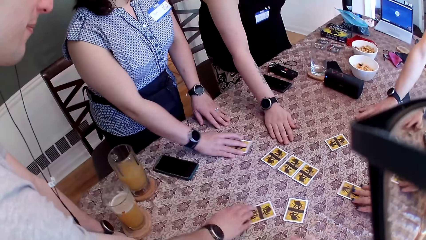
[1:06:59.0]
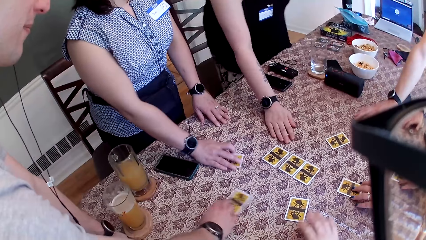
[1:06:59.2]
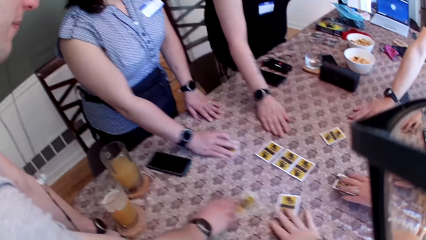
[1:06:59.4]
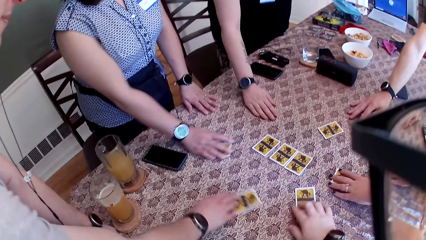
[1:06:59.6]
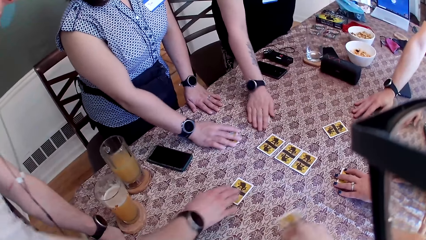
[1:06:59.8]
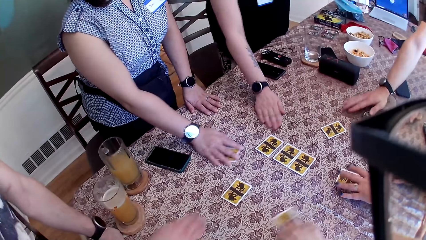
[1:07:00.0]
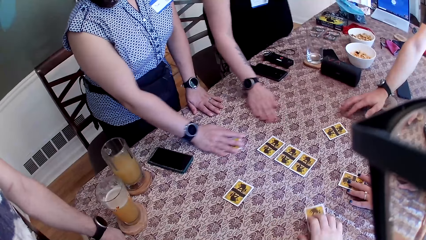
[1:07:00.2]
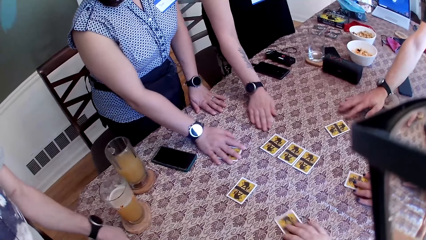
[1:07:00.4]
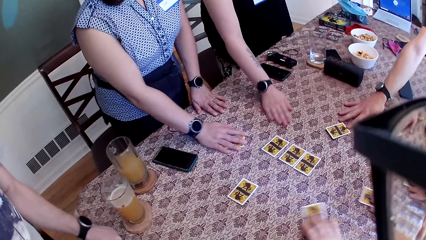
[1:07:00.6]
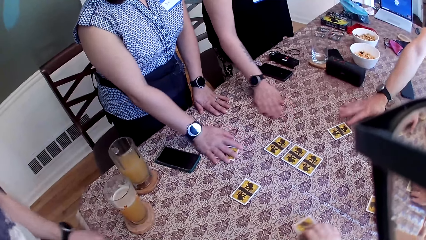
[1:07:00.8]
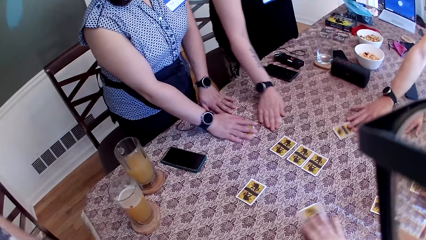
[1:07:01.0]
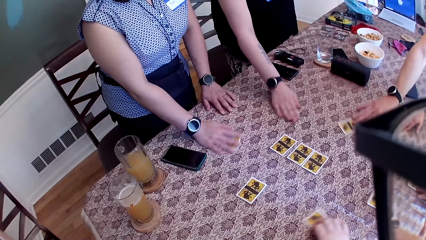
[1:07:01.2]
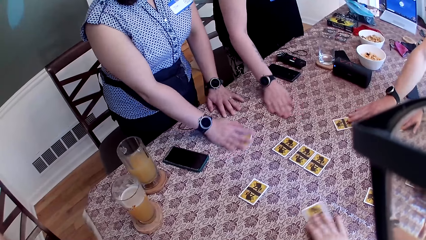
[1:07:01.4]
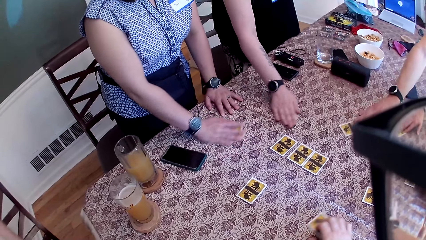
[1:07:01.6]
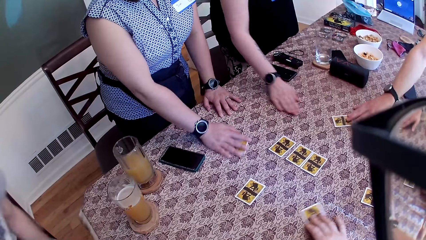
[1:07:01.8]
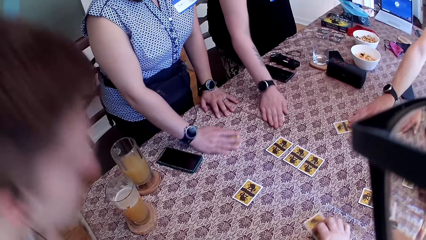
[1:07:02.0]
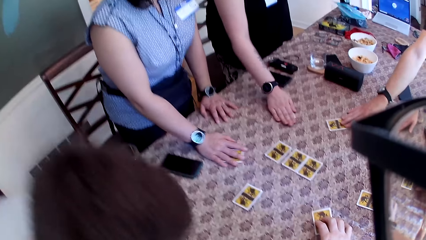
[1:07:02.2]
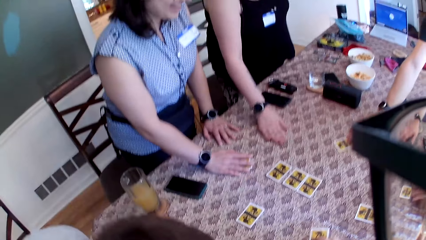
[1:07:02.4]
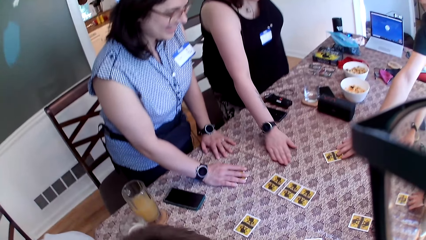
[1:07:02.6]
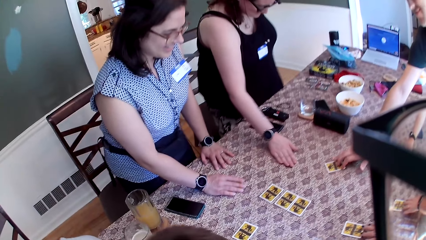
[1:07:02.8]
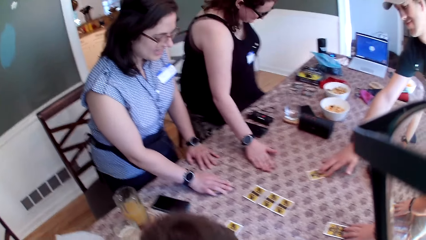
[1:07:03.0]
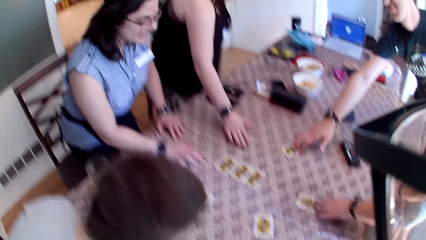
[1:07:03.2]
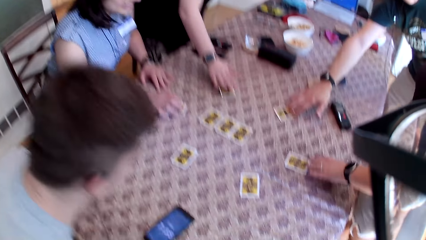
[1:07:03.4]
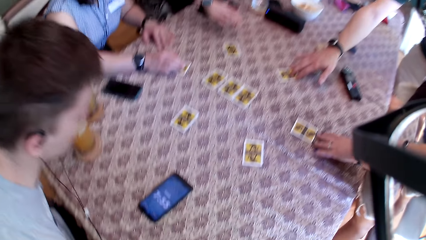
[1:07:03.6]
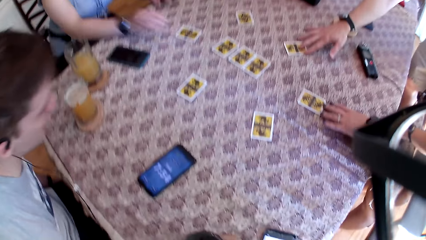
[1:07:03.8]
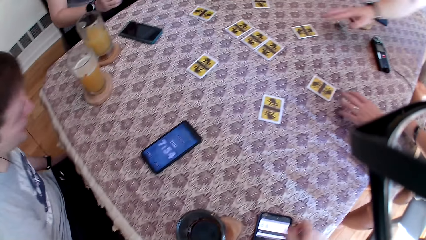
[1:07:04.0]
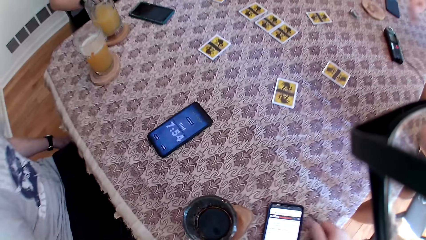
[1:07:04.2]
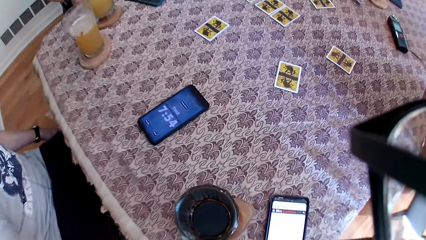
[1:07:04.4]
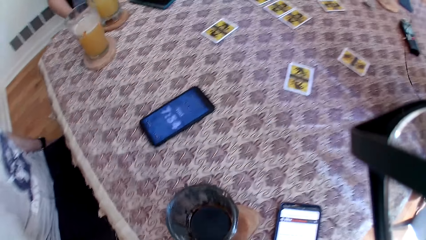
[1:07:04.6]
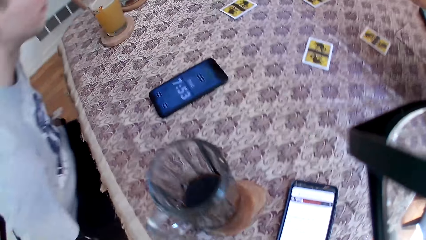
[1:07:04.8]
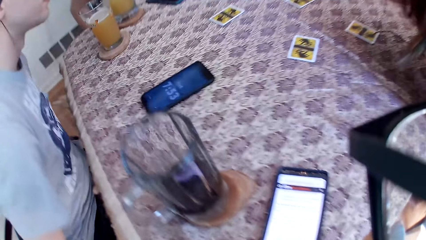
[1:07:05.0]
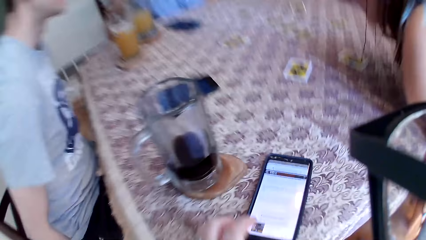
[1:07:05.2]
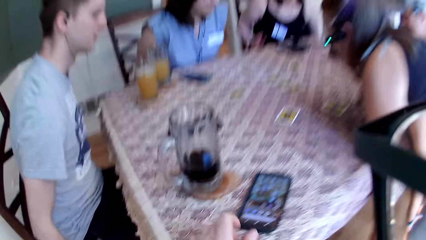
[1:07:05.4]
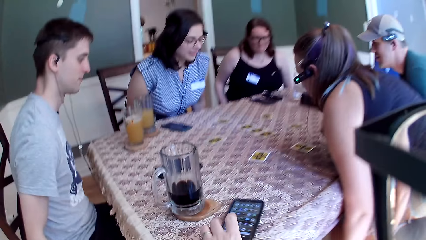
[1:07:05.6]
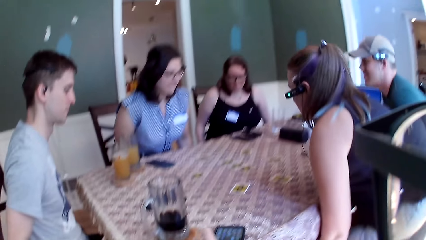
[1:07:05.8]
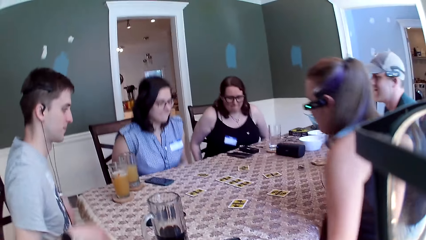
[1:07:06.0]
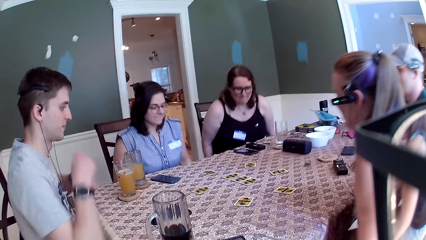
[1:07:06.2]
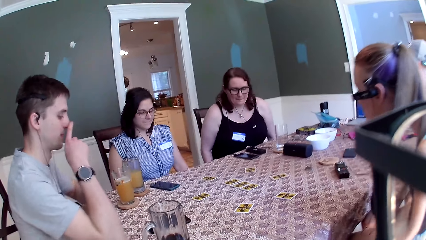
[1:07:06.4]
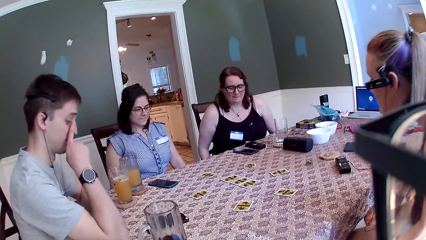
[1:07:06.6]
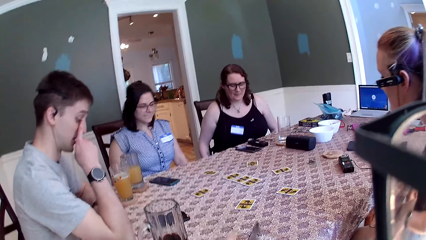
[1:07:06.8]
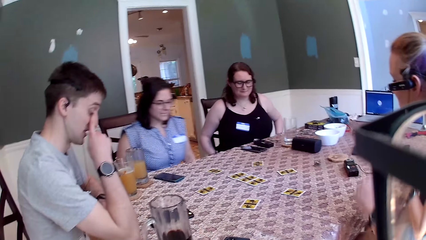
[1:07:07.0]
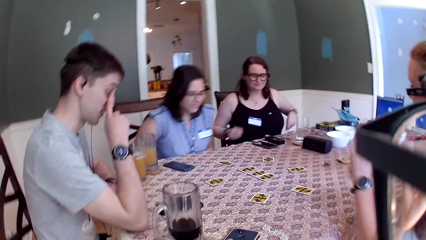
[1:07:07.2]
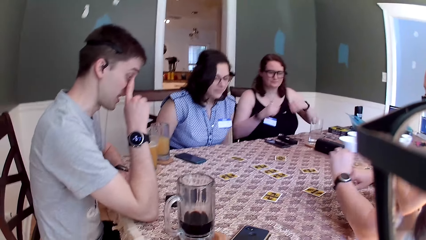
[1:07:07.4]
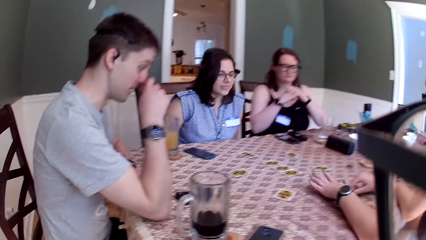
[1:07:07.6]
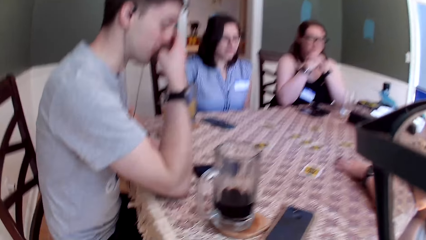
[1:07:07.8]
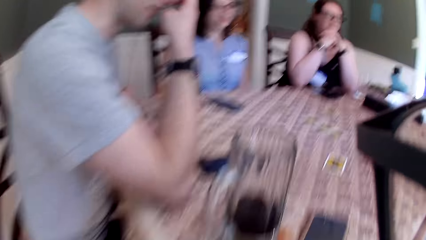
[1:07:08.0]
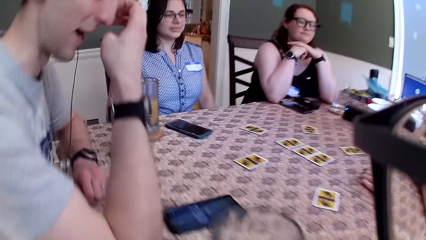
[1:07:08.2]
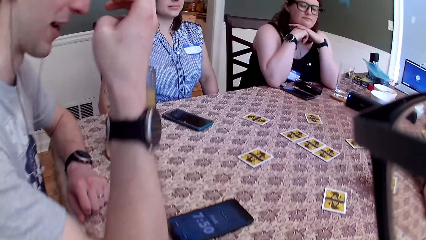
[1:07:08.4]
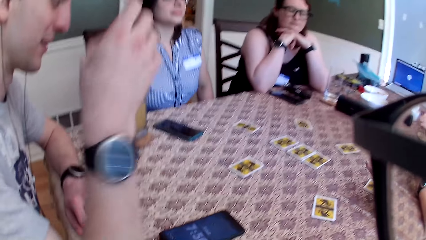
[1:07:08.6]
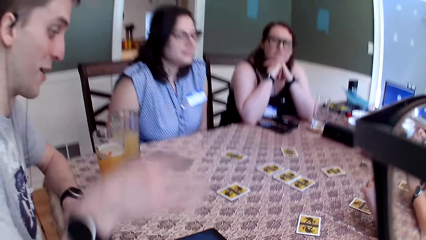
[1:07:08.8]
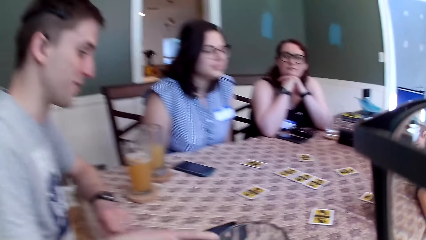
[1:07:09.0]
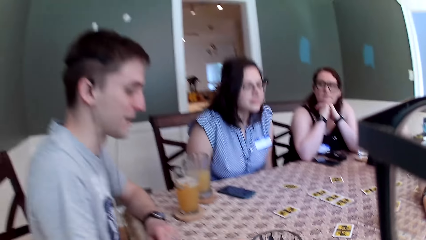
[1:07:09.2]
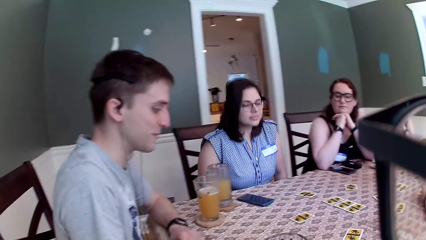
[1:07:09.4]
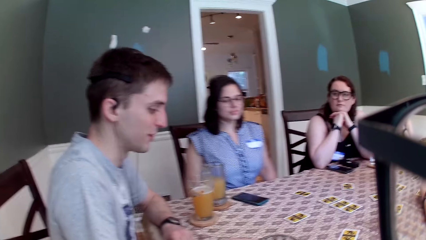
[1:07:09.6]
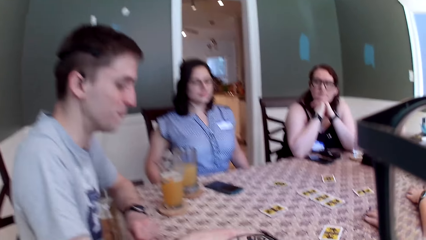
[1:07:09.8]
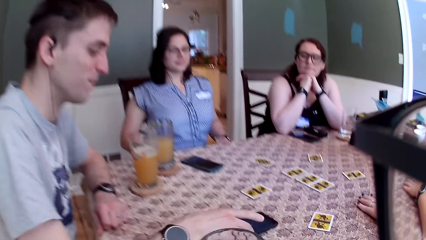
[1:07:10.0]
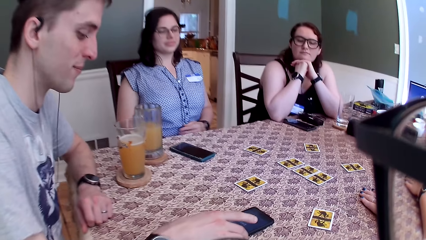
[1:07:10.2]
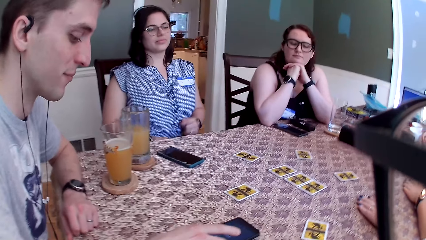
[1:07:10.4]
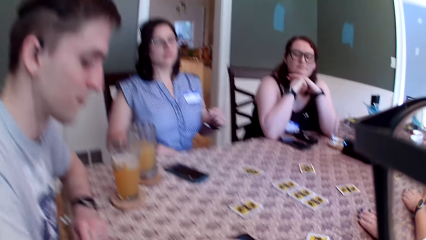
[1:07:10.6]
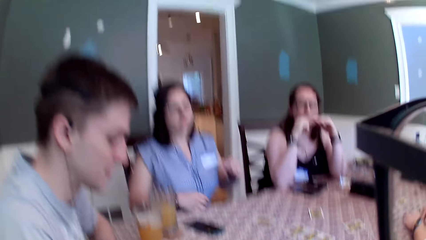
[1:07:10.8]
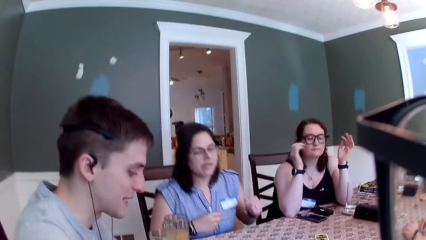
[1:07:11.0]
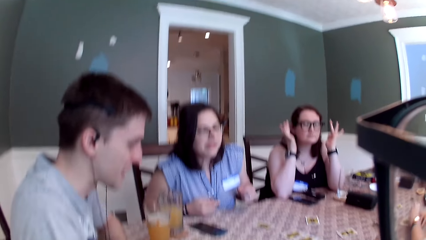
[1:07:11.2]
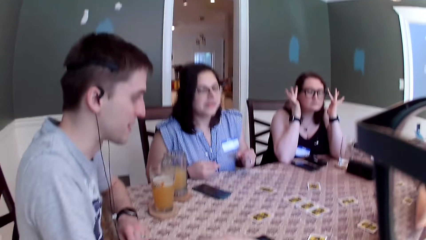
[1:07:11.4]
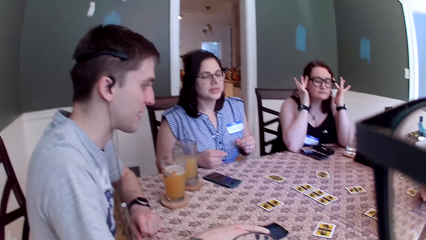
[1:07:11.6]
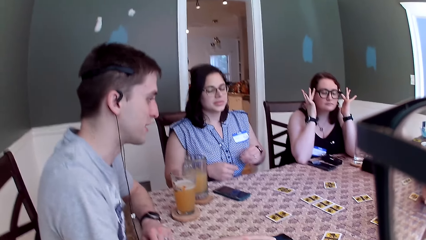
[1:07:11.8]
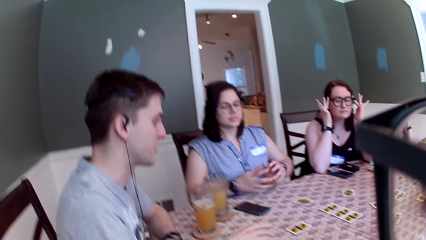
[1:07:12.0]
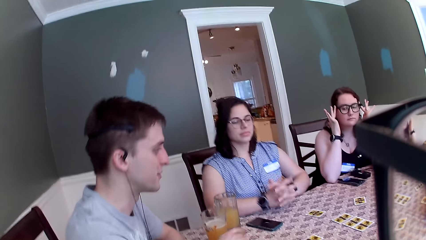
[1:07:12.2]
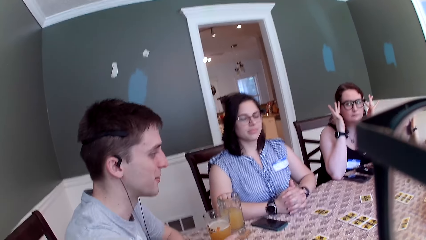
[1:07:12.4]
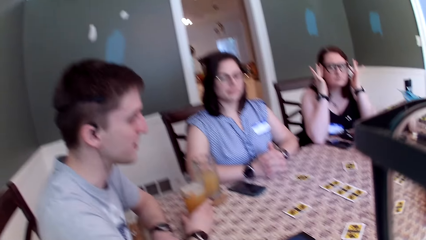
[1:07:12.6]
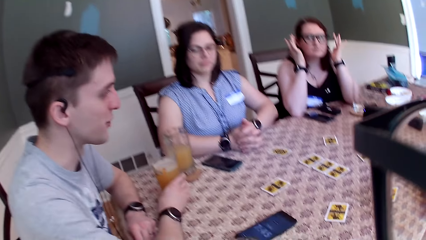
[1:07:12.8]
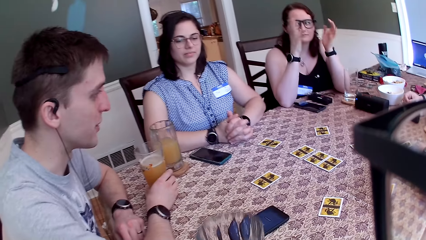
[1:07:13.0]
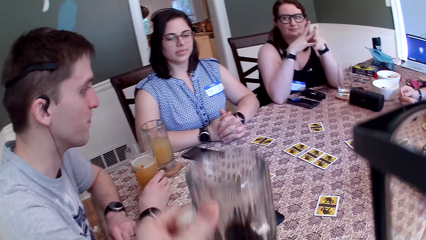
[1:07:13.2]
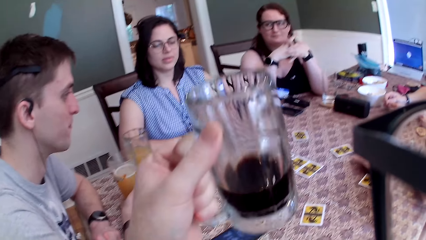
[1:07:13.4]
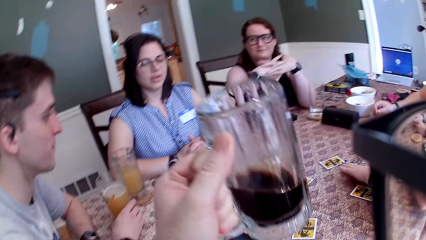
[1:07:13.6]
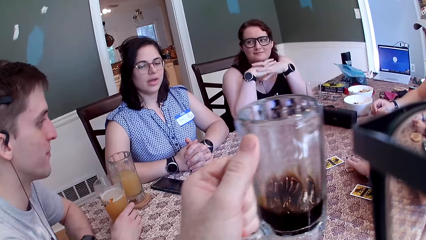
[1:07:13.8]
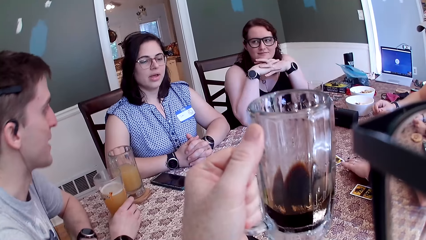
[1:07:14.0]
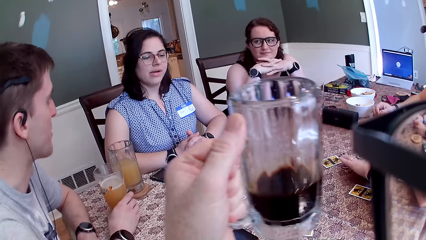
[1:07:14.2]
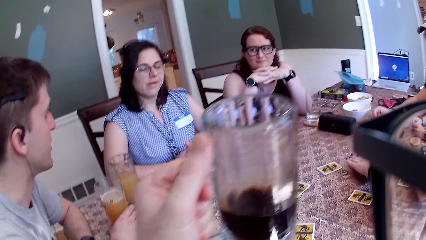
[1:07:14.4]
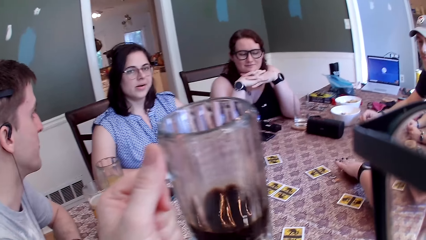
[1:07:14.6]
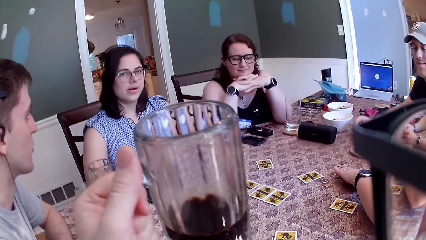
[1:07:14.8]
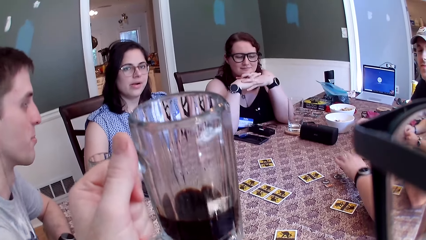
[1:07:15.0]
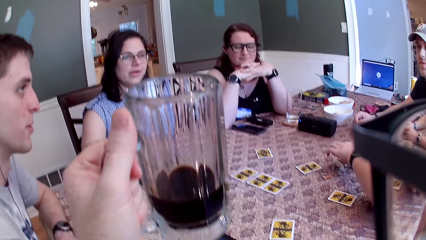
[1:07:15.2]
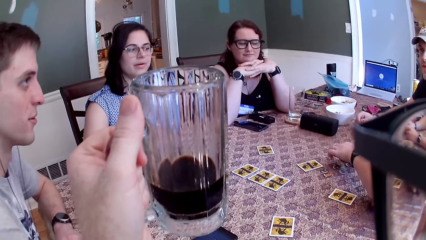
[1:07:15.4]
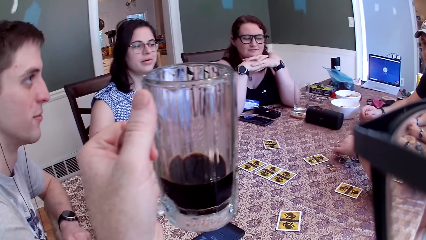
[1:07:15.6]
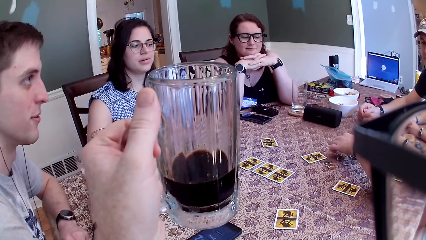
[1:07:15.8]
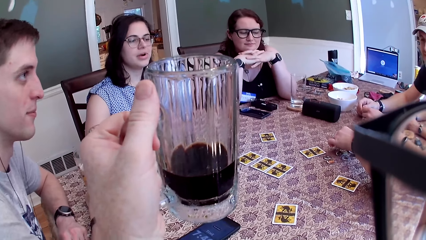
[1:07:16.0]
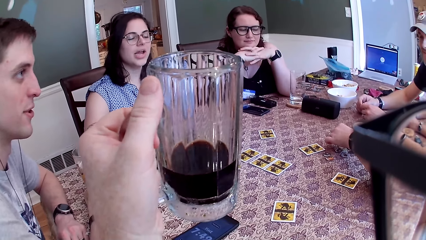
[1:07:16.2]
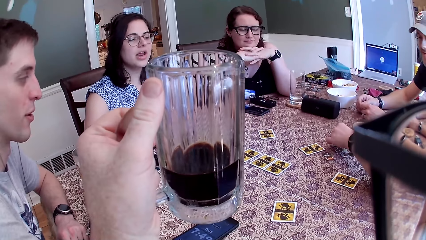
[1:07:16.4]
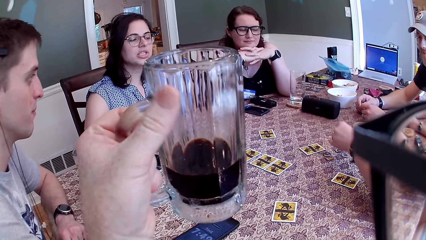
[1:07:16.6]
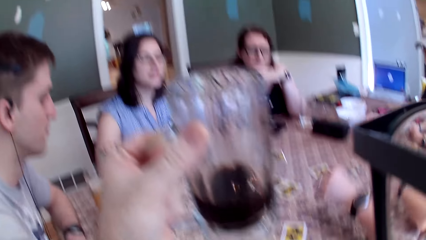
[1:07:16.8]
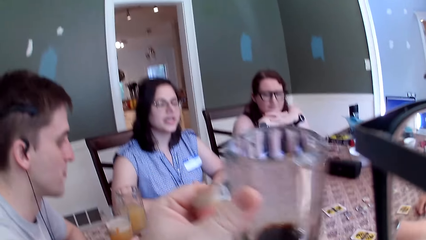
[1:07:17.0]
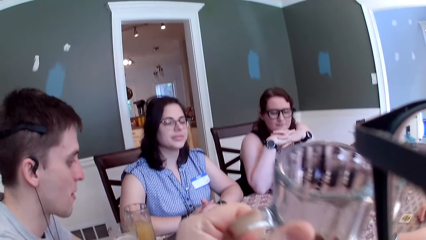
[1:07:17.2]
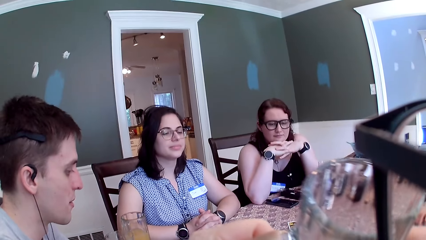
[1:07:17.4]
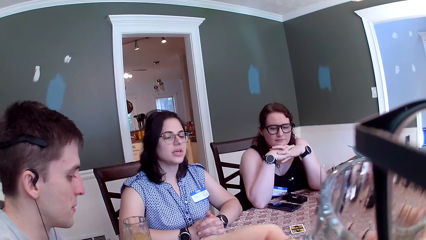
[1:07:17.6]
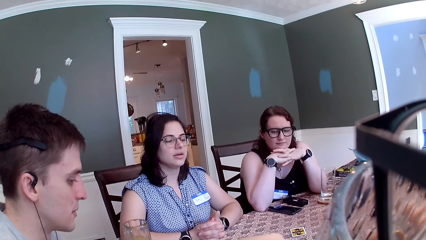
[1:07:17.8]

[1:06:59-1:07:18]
The camera wearer moves the card on the table. A woman sits on the chair. The camera wearer sits on the chair. A man sits on the chair. Another woman sits on the chair. A third woman sits on the chair. Another man sits on the chair. The camera wearer touches a phone on the table with his left hand. He turns over the phone on the table. The other man converses with the group of people at the table and touches the phone on the table with his left hand. The camera wearer picks up a mug or glass cup from the table. He raises the glass cup with his left hand. The second woman touches the game chips on the table with her left hand.
